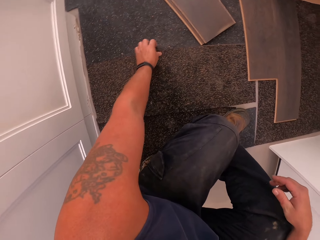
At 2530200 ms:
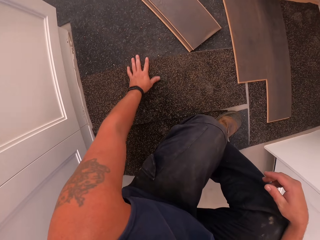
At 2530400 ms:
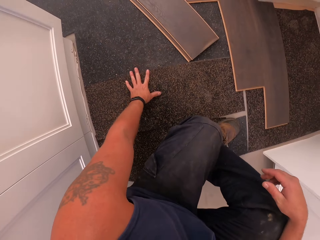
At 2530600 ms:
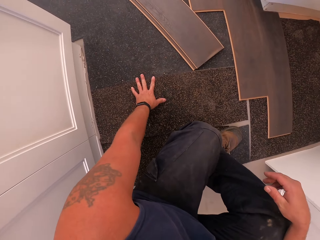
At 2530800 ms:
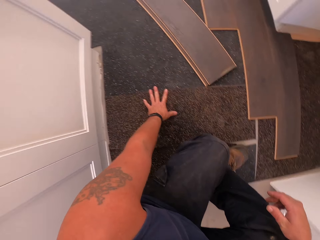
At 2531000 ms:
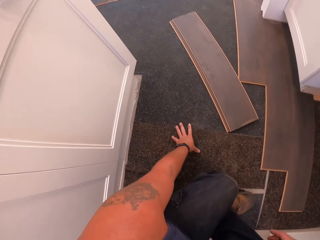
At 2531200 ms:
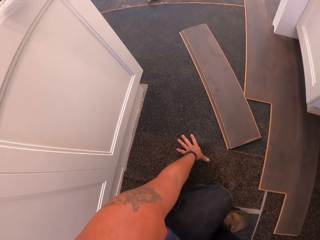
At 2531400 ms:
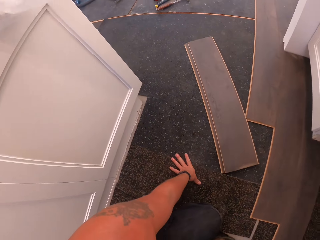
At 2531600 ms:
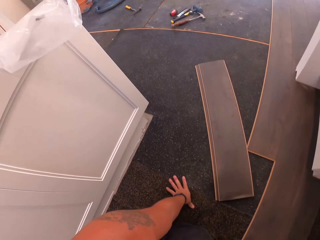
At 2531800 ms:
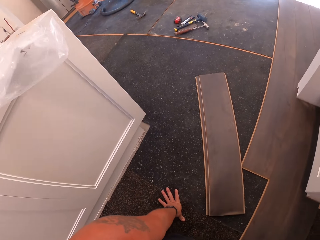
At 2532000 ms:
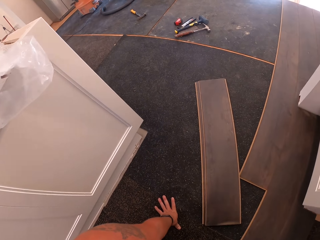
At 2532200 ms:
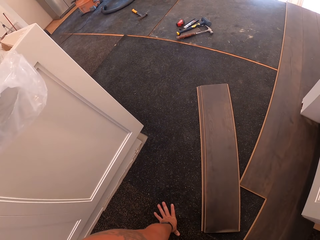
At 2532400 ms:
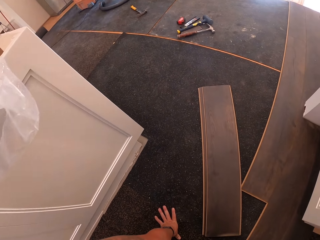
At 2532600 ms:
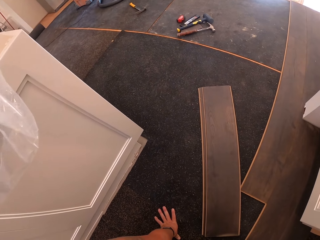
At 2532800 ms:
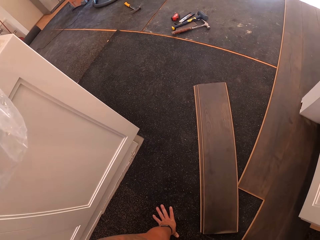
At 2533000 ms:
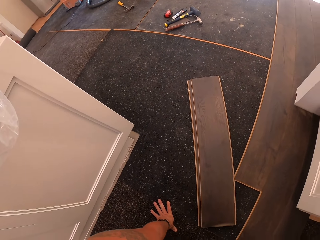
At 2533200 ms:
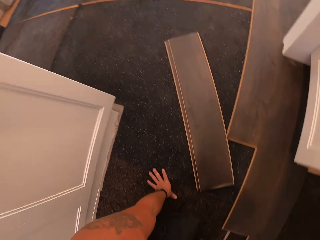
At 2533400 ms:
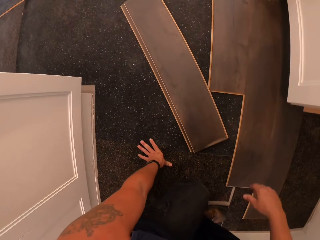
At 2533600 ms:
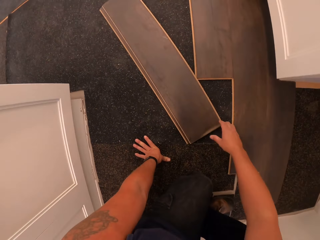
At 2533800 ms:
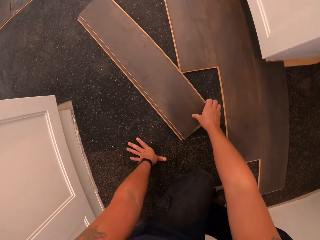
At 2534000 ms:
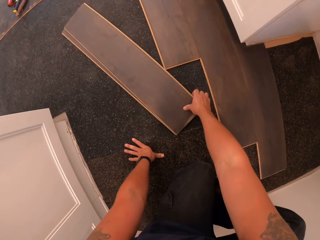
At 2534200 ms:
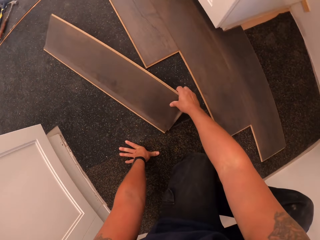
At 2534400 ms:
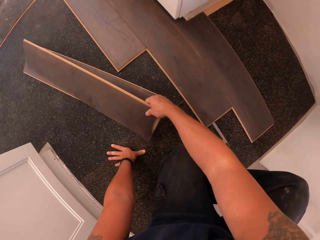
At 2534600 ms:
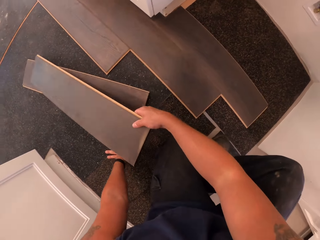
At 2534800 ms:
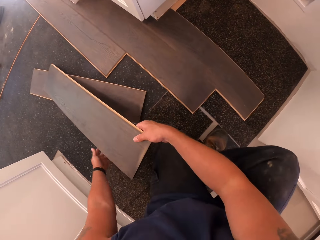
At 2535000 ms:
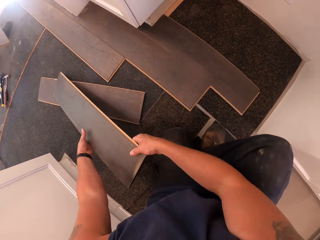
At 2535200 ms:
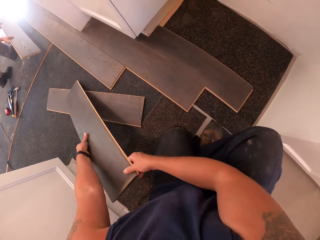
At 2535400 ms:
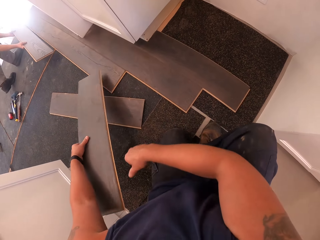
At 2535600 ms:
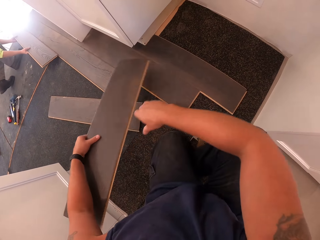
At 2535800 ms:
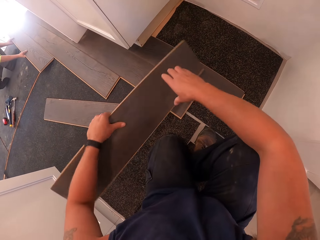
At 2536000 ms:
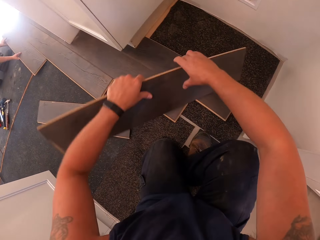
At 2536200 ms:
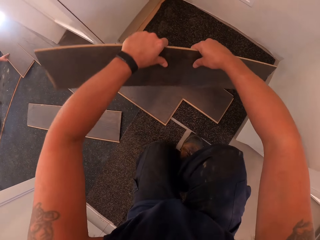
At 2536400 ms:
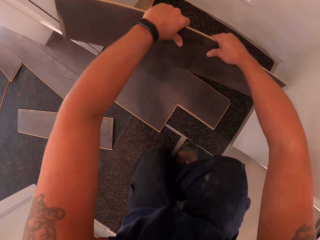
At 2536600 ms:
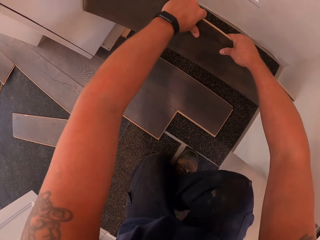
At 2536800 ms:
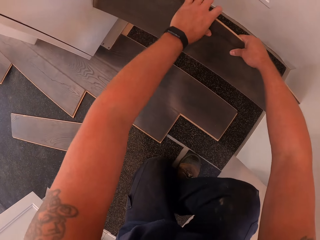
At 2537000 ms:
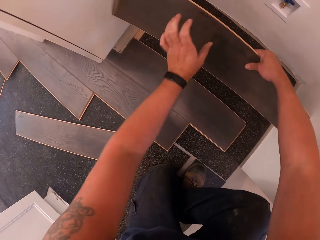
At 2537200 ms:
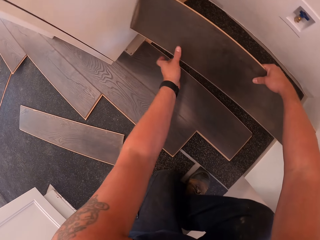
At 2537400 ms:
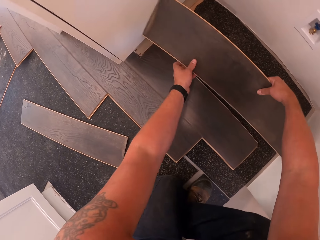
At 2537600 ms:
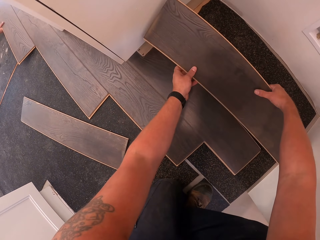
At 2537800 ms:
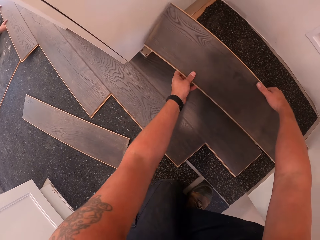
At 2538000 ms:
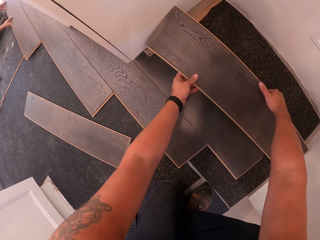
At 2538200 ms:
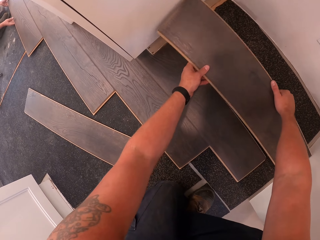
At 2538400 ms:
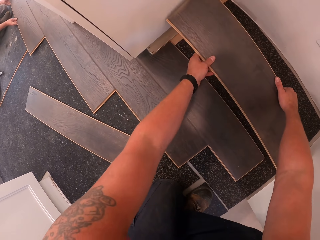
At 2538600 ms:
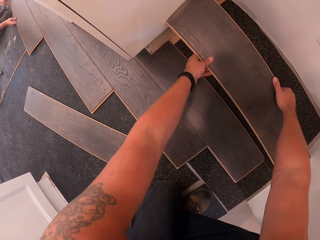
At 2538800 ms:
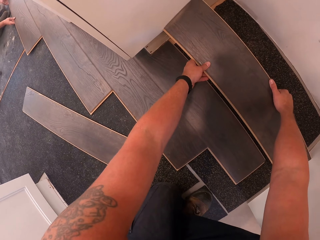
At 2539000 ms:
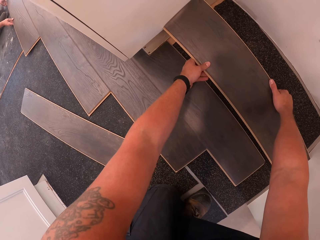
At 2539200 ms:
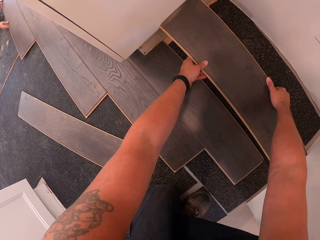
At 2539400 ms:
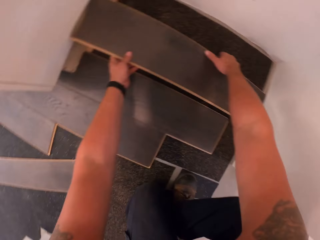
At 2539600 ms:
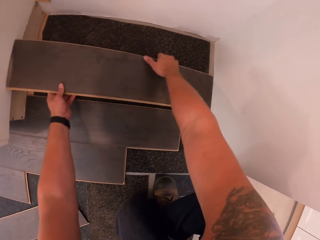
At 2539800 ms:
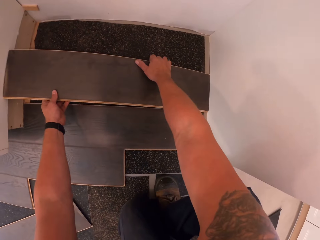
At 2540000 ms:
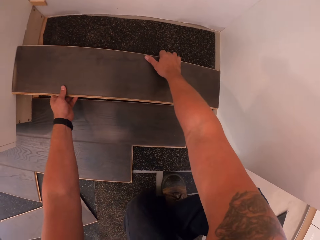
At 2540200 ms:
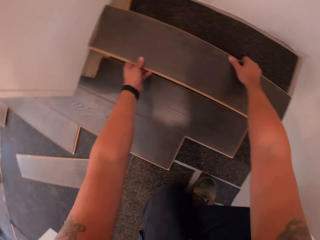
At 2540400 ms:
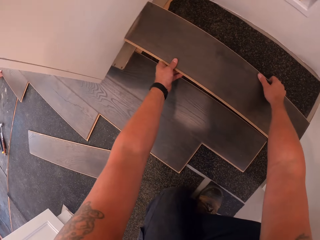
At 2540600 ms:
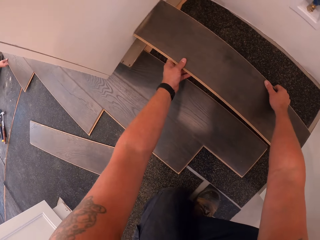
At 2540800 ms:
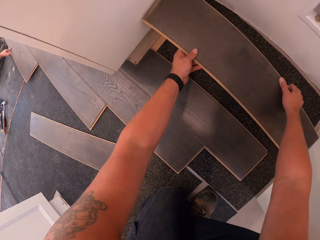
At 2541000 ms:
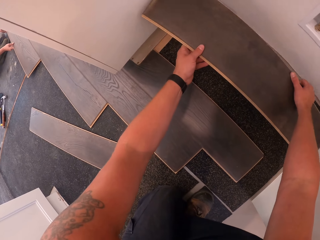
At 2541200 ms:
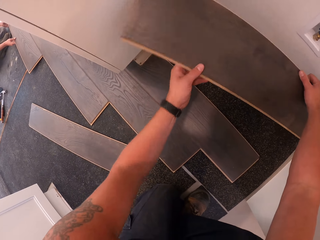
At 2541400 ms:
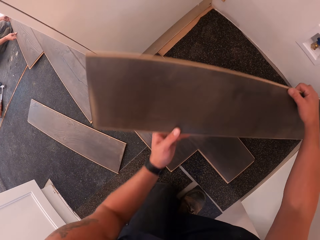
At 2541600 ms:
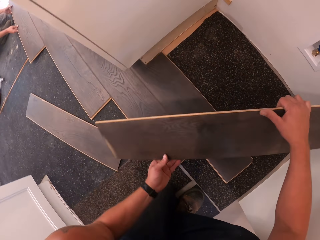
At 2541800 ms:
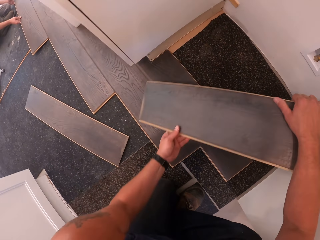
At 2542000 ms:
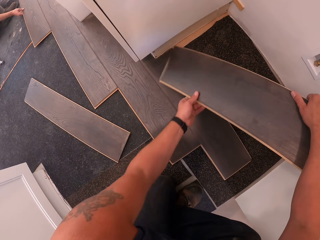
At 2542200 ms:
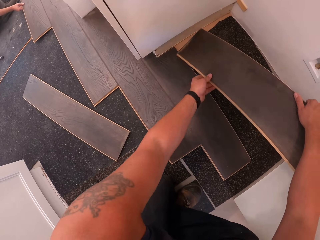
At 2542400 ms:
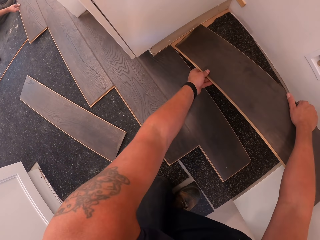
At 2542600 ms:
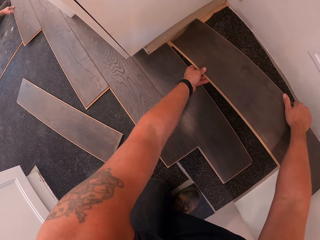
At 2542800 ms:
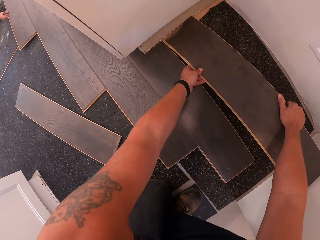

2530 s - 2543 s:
The camera wearer touches the floor carpet. They pick up a plywood with their right hand. They move kerdi boards with their hand. They fix the plywood on the floor.

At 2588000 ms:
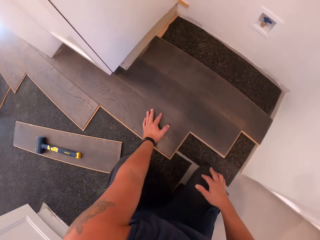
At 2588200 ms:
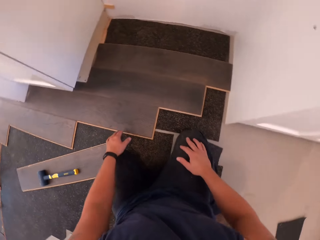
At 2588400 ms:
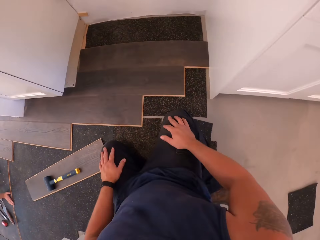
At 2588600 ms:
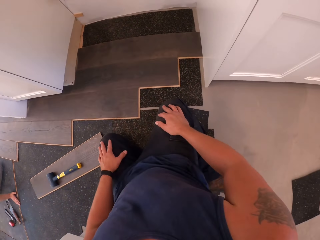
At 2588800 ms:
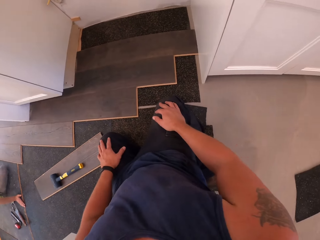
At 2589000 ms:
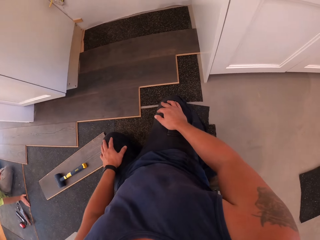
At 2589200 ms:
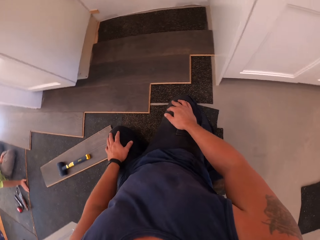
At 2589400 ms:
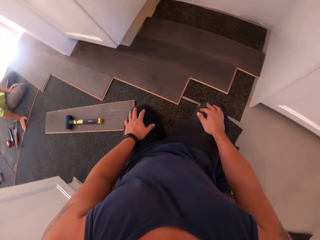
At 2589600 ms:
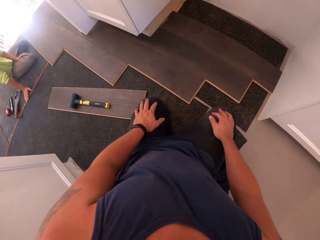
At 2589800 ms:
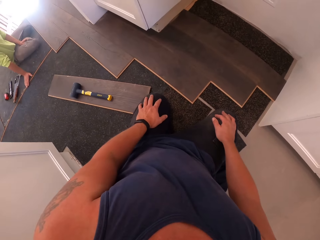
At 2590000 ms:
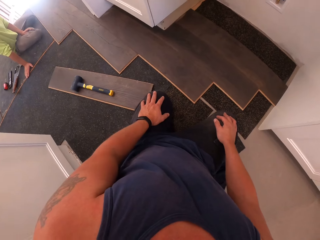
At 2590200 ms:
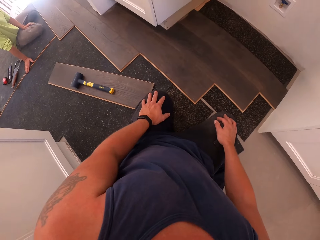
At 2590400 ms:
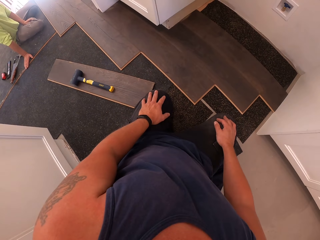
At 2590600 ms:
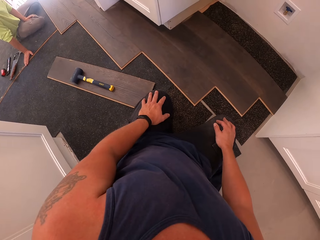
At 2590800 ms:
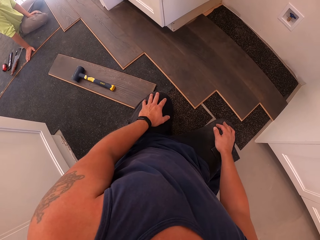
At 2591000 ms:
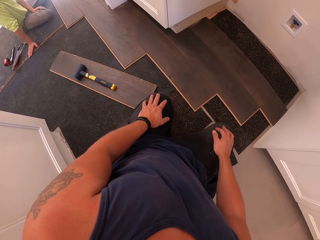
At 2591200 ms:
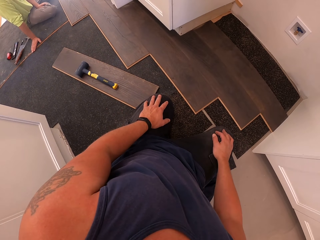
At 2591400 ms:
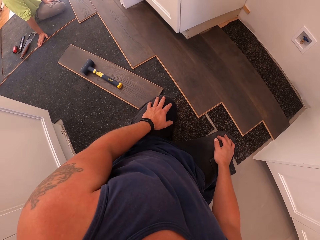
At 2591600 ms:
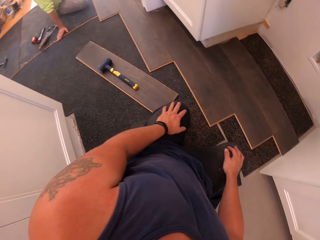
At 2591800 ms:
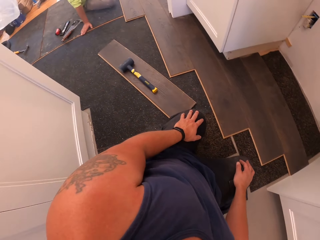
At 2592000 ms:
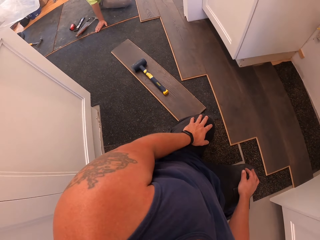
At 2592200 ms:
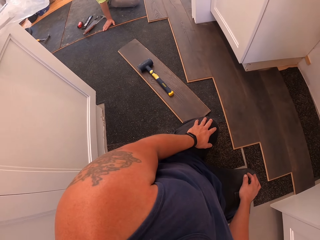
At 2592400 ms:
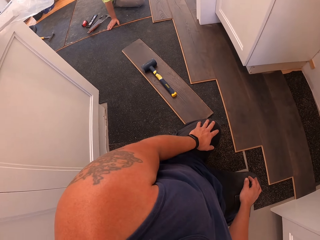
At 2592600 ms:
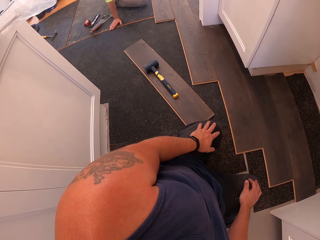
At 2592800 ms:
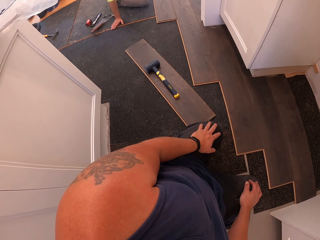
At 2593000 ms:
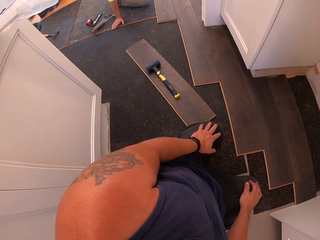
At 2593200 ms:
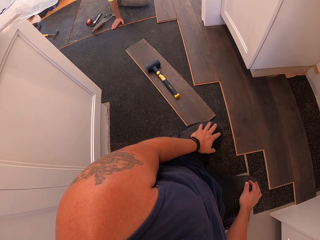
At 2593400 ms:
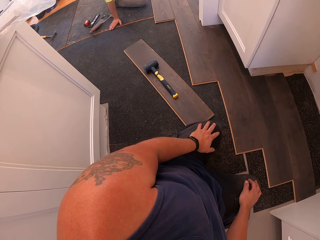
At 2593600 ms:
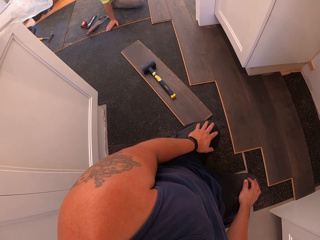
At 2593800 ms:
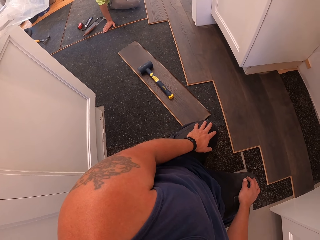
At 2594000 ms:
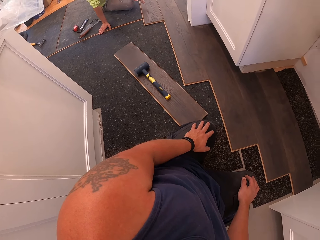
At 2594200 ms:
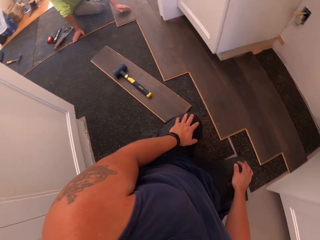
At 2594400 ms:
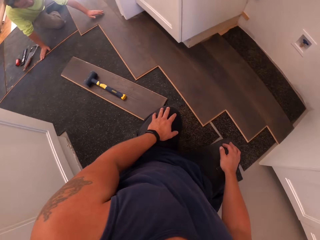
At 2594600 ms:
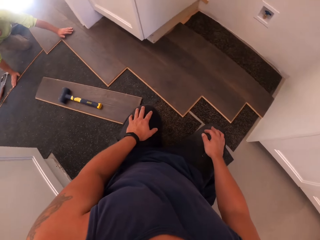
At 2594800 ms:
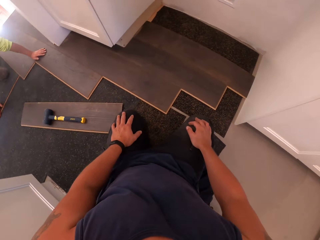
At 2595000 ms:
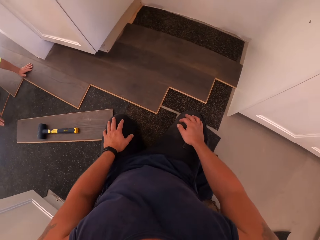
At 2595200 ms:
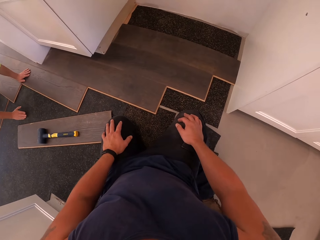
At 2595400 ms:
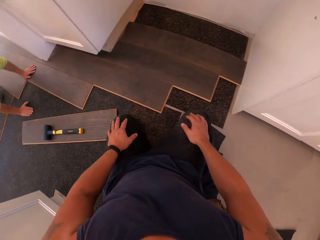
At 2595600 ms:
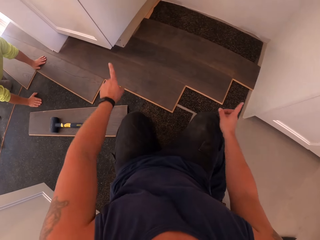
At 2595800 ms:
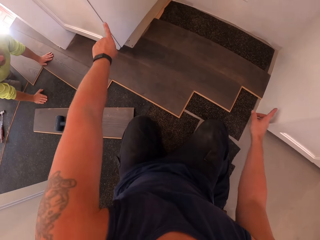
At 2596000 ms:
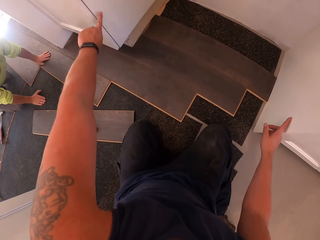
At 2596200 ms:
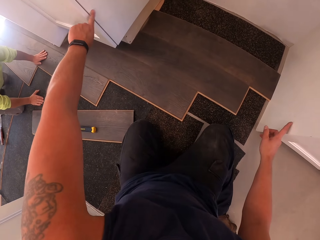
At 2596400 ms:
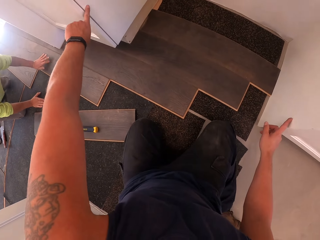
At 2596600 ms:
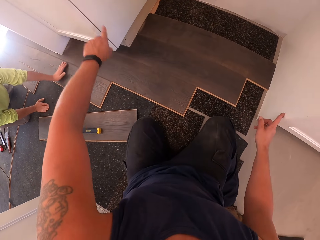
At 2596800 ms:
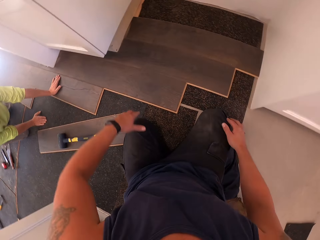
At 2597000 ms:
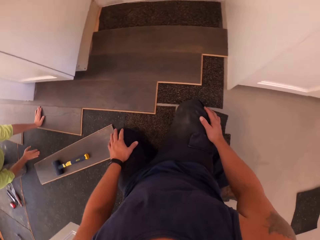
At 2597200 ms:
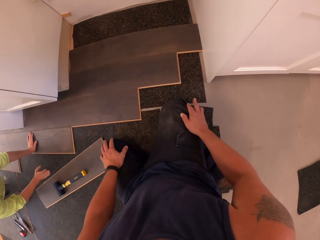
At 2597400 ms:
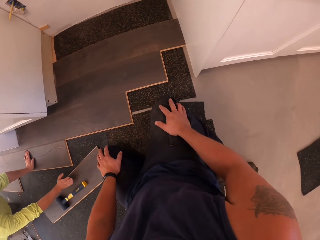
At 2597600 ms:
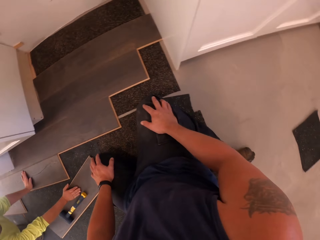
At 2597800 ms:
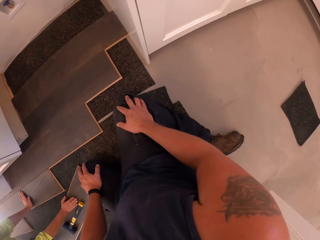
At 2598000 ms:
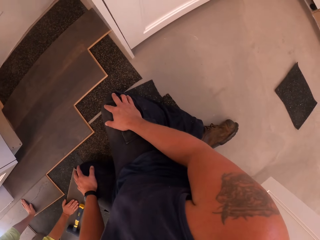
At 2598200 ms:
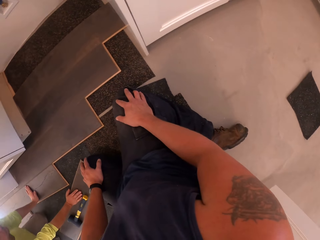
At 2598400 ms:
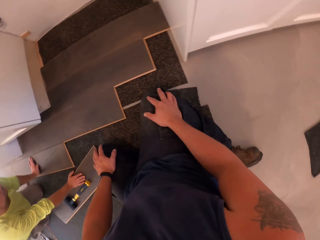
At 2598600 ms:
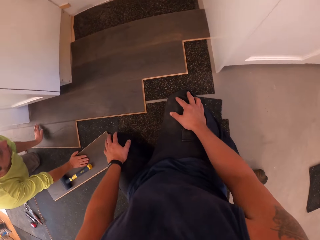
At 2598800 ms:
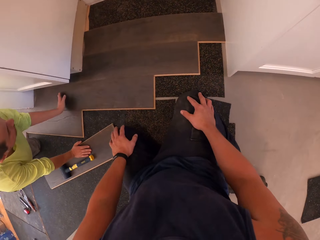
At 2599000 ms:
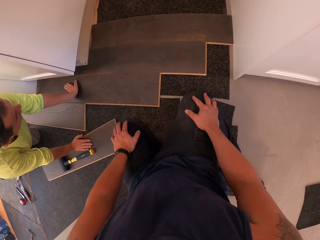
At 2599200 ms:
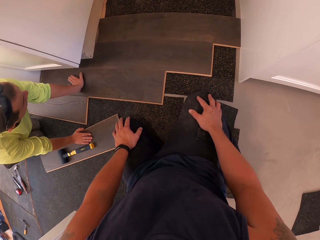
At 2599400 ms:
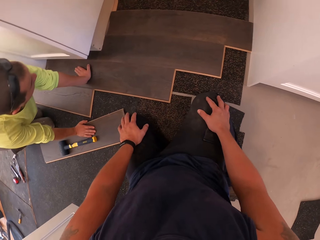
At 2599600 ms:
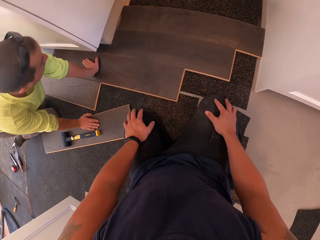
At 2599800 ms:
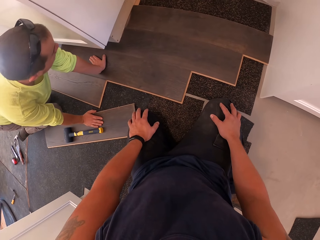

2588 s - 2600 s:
The camera wearer stares at the kerdi boards. They interact with a worker. The worker moves around the kerdi boards. The camera wearer points to the floor cabinet.
